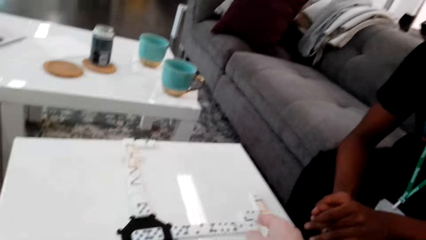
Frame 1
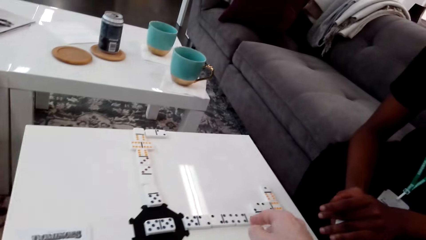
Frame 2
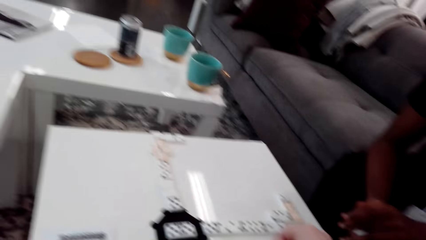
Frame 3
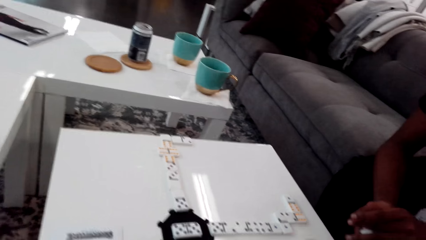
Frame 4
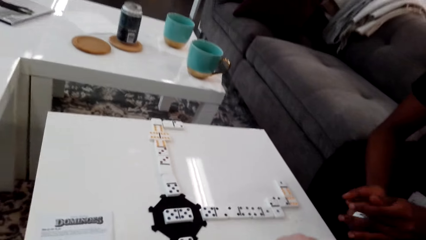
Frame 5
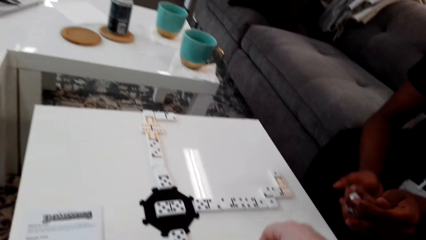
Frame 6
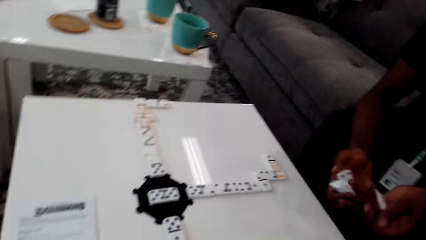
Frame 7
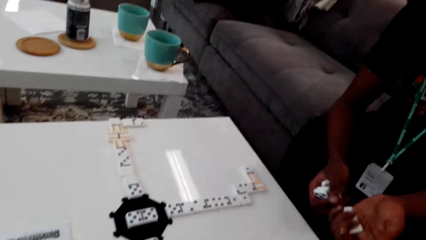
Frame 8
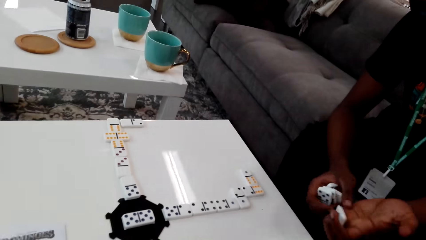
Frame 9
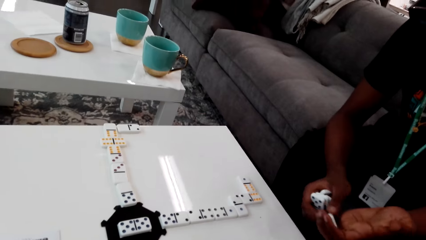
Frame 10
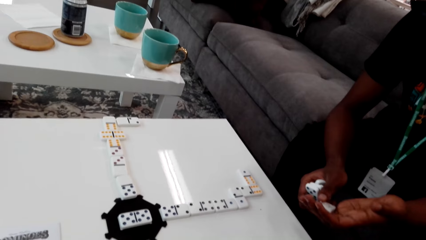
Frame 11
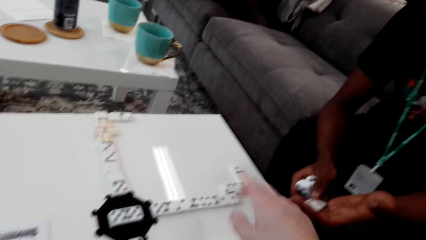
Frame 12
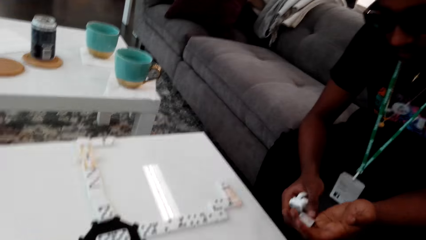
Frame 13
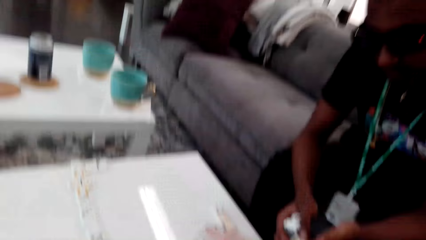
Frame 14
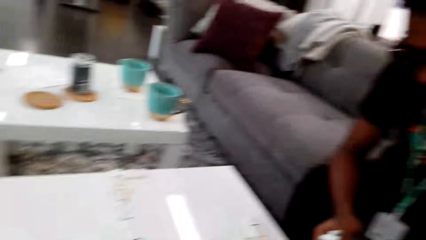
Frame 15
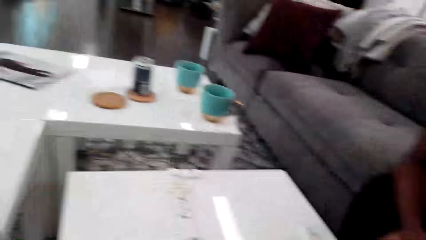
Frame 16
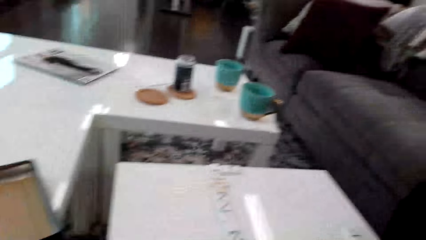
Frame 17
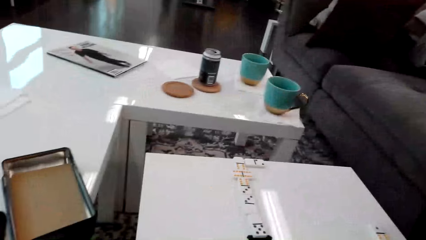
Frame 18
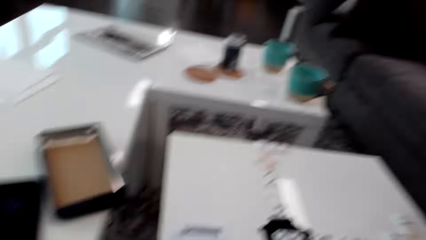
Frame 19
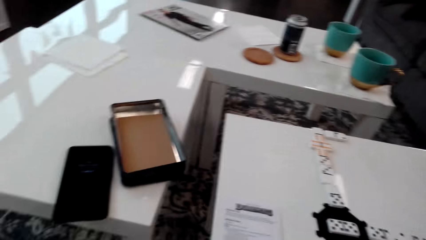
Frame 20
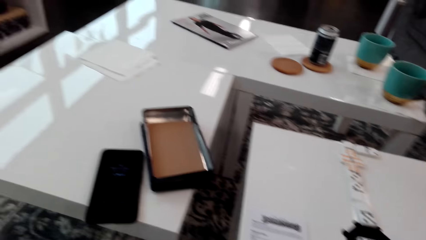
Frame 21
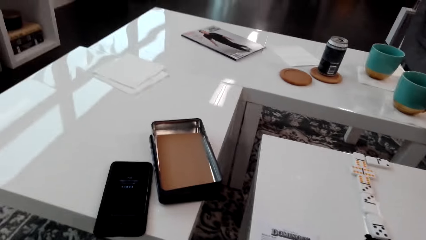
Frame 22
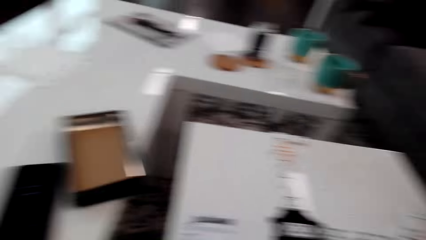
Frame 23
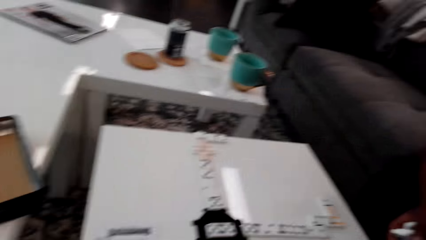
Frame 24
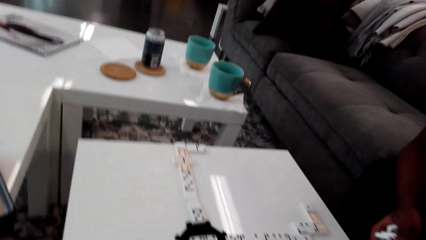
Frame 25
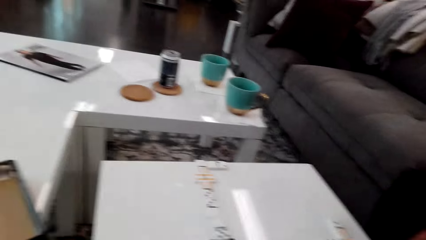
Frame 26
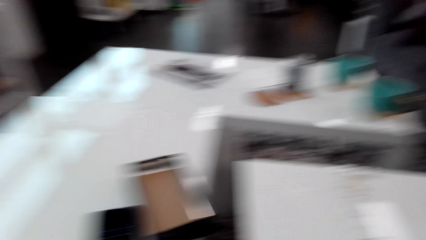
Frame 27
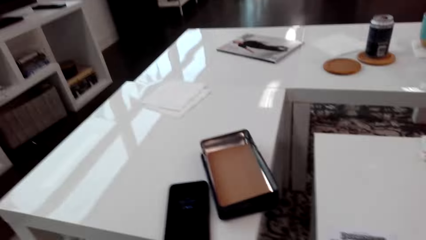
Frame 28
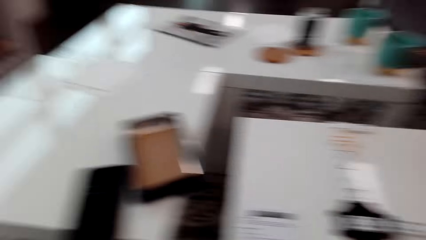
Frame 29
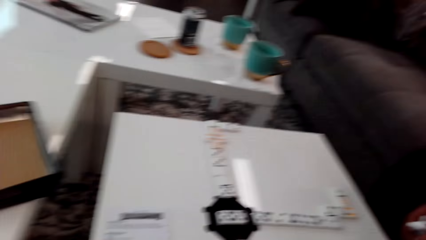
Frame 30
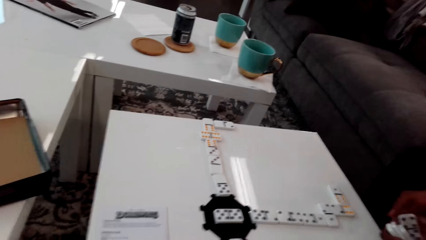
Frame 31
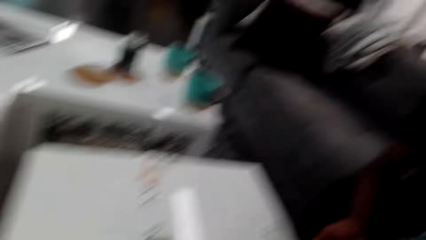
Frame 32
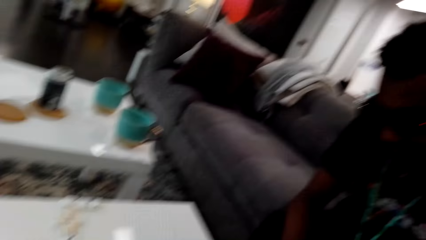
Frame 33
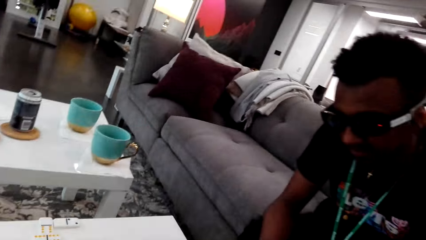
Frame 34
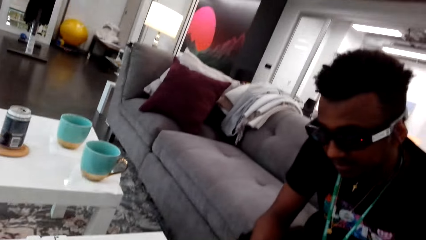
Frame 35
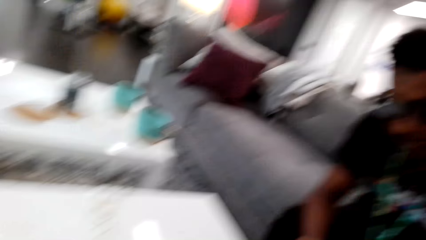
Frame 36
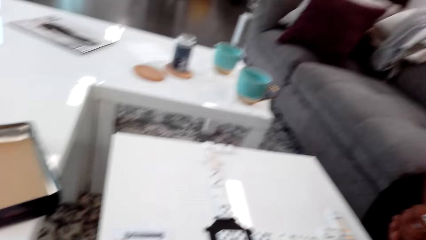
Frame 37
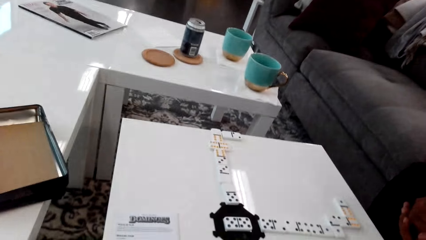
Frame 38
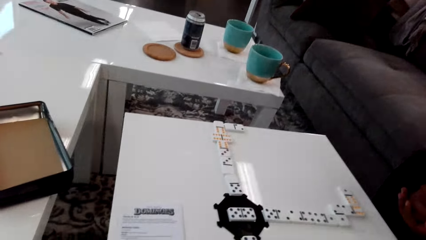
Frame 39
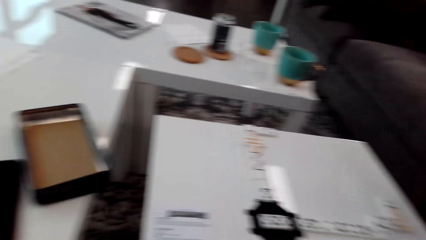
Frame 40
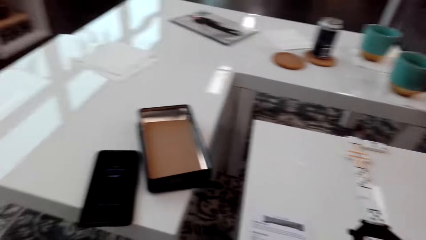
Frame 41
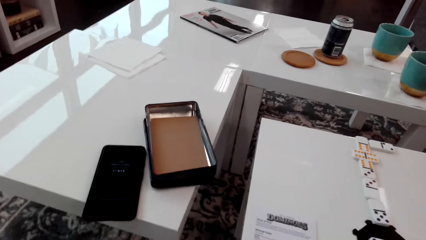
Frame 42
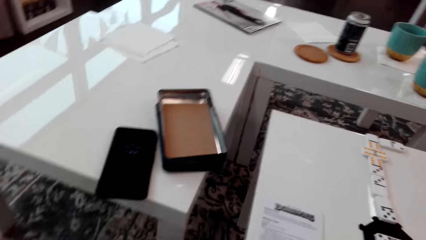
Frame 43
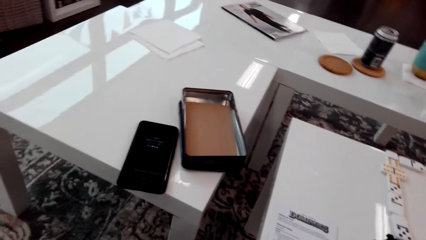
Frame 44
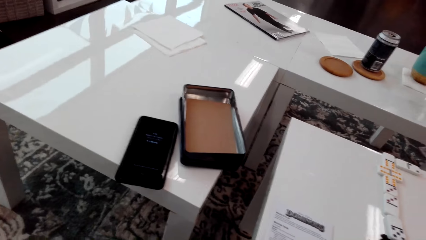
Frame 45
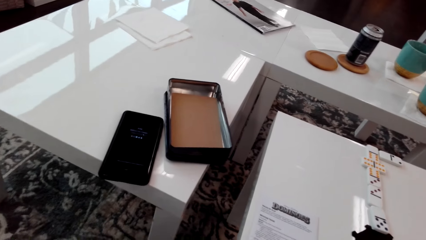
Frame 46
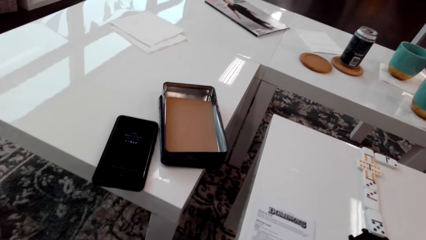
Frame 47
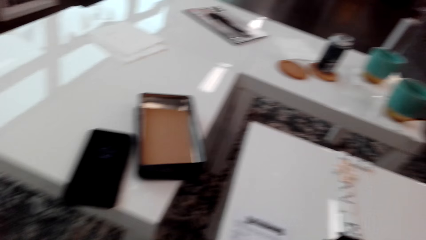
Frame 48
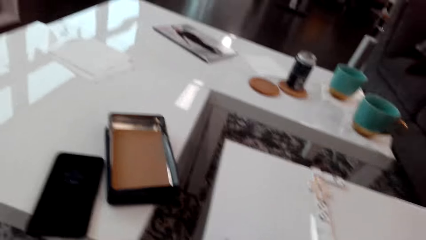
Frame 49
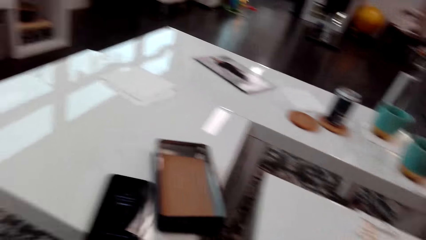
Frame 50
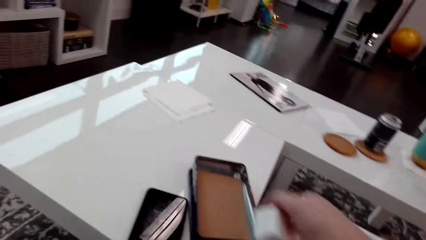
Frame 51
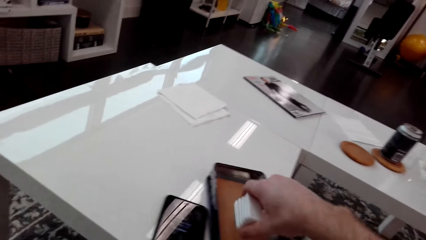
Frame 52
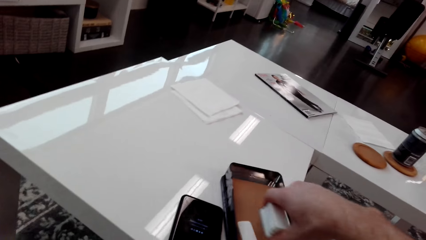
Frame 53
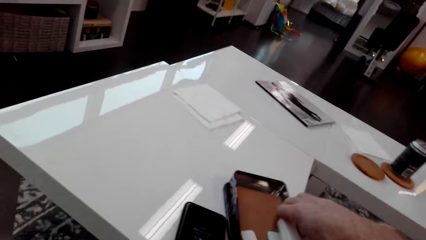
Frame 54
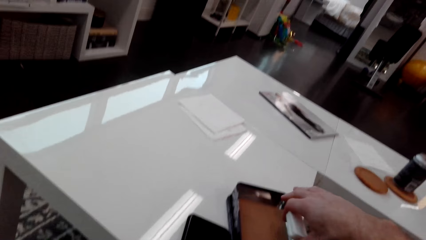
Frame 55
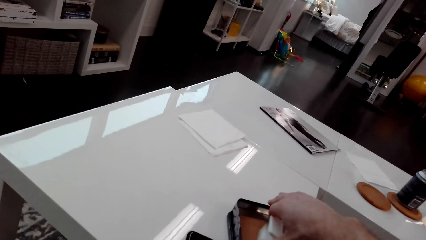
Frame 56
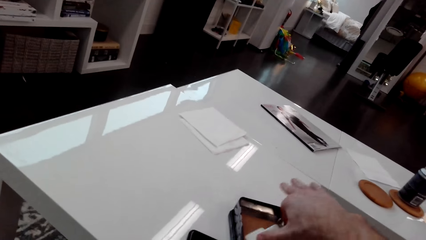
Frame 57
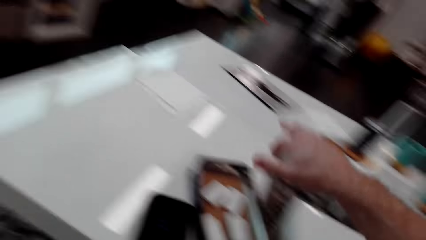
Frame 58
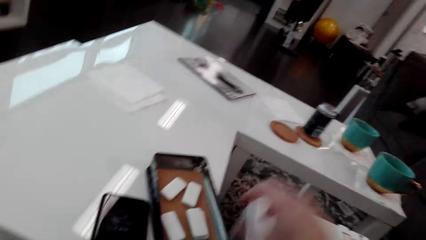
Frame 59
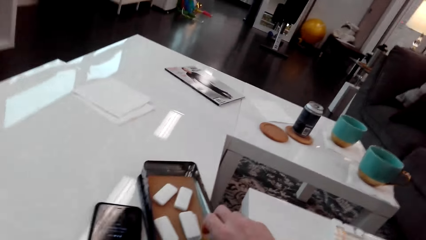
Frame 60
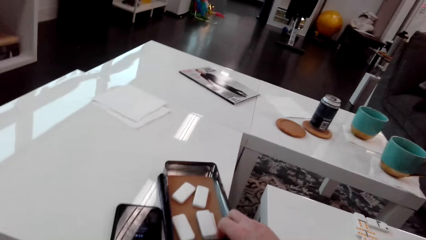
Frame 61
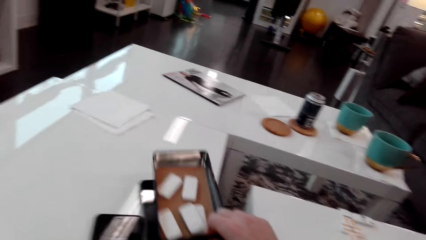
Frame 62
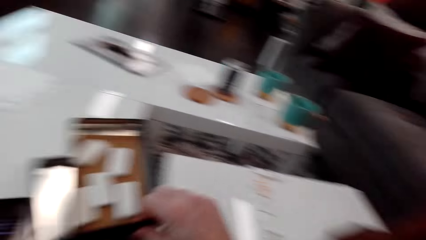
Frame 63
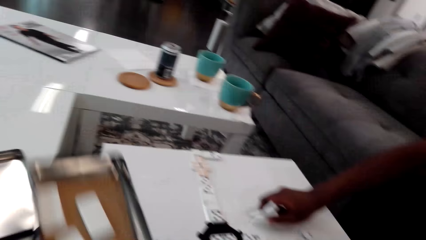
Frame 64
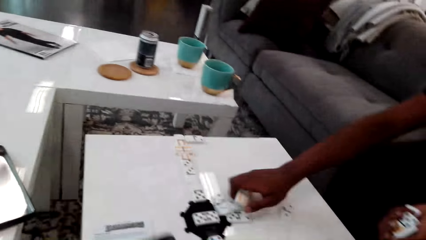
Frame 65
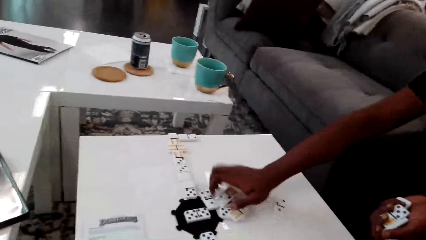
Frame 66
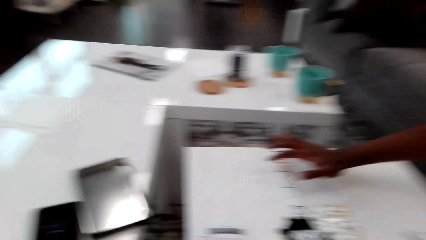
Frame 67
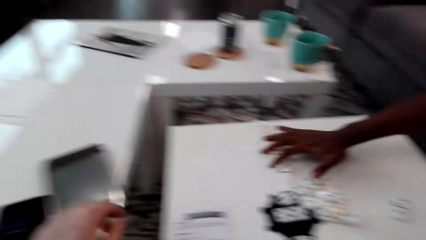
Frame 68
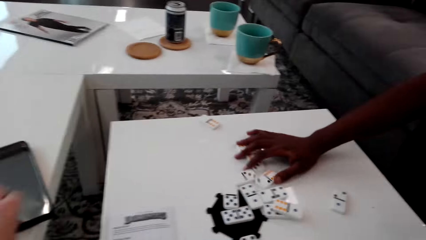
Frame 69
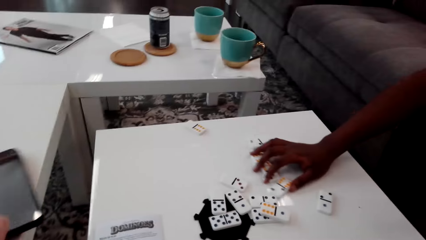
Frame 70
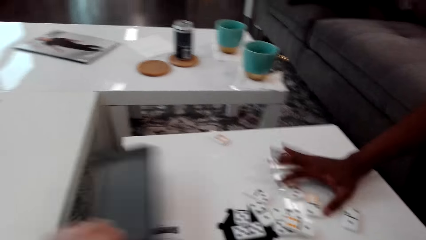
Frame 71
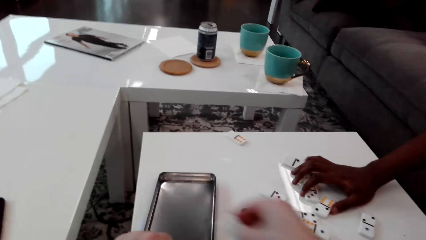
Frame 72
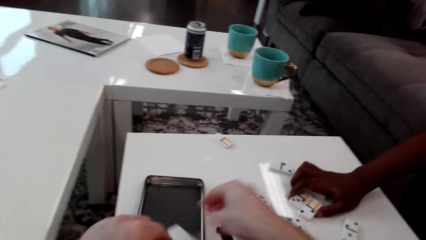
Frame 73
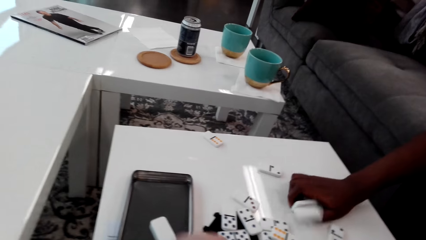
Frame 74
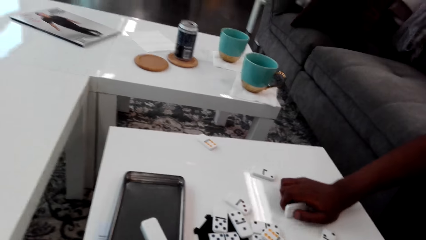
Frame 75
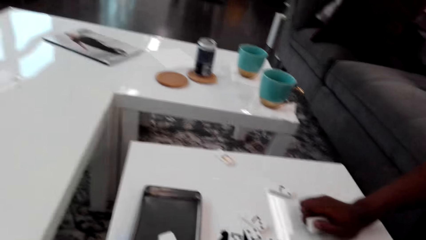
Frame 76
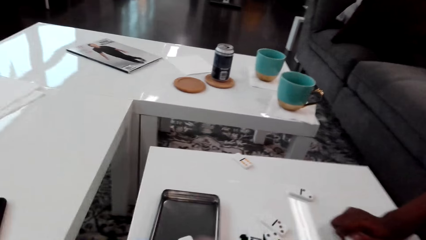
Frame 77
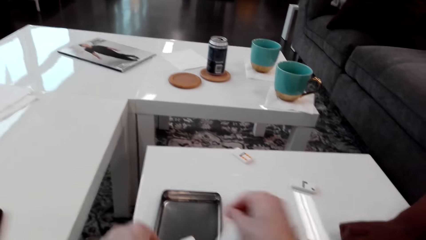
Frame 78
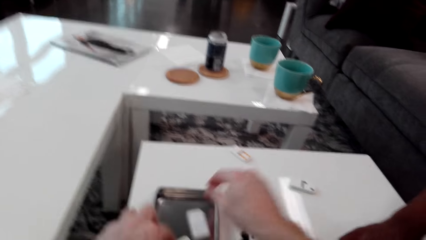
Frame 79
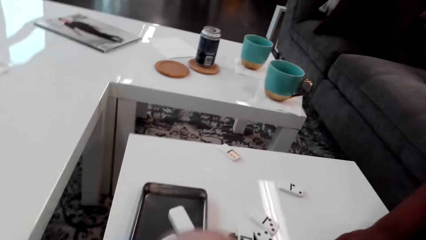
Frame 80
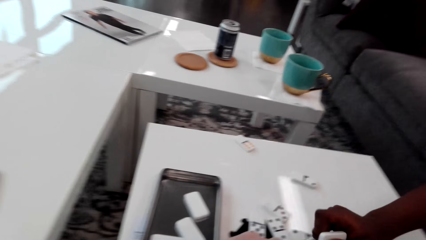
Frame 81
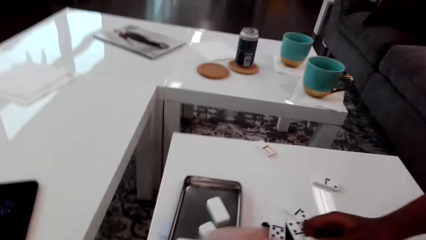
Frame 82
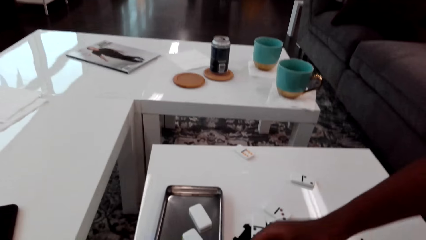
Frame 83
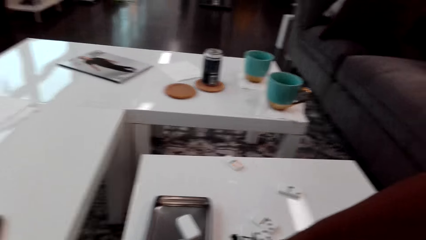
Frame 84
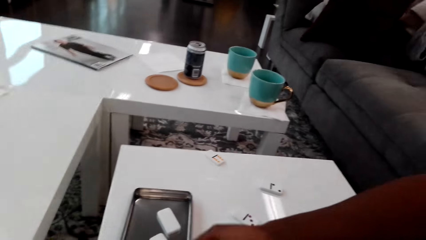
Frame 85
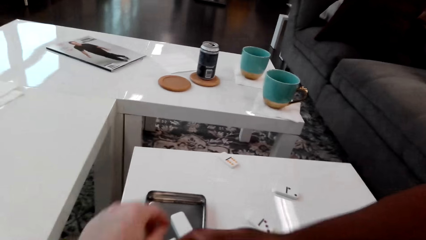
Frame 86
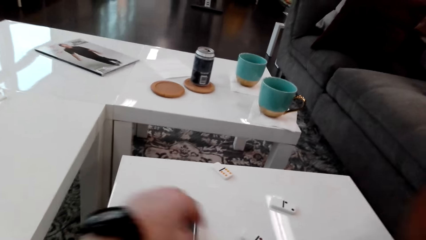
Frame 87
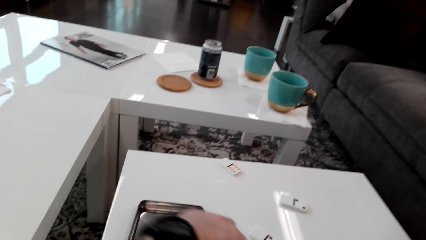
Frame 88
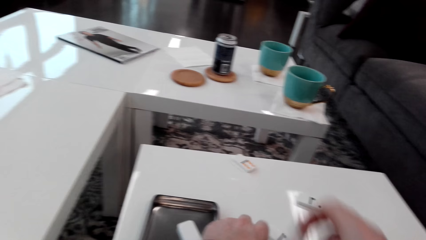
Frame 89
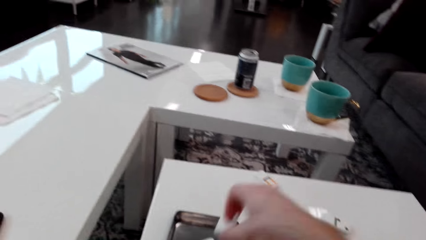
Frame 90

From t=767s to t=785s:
The camera wearer moves his right hand and picks up dice or dominoes. A man holds the dice. The camera wearer looks around. He puts the dominoes in the box and takes the box from the table. The man moves the dominoes to the center of the table and places the dice down. The camera wearer takes the box from the table. The man spreads the dice on the table. The camera wearer puts the box on top of the table and puts the dominoes in the box. The man takes the dominoes. The camera wearer puts the dominoes in the box. The man places the dice on the table.
